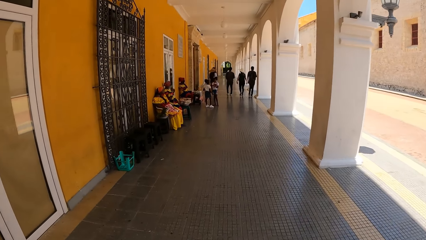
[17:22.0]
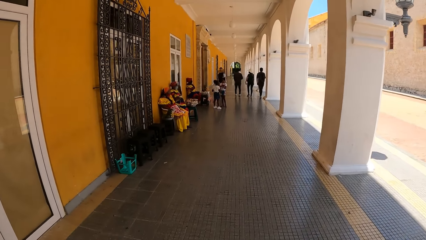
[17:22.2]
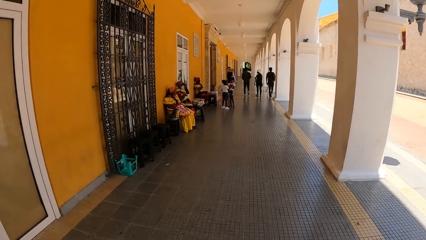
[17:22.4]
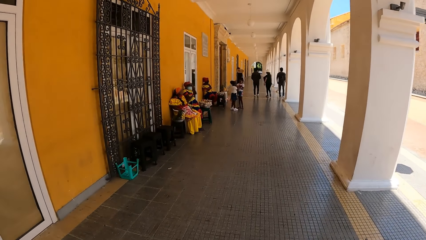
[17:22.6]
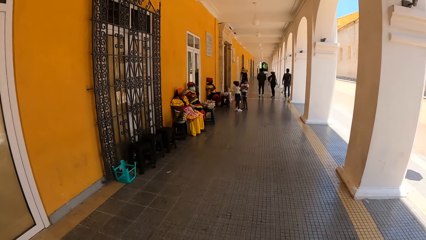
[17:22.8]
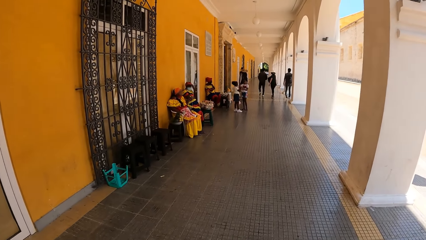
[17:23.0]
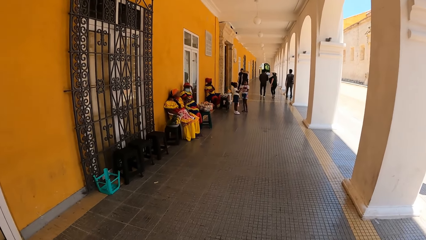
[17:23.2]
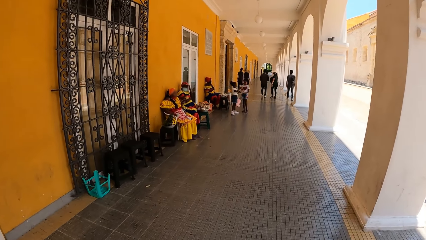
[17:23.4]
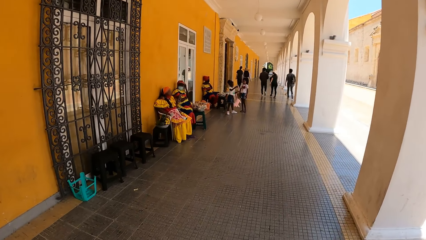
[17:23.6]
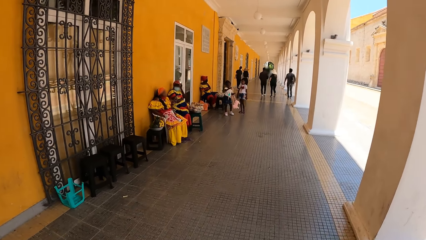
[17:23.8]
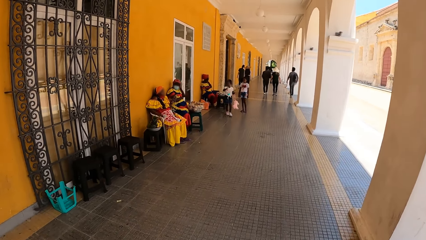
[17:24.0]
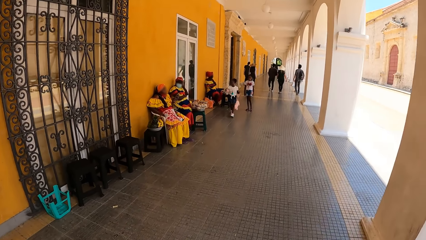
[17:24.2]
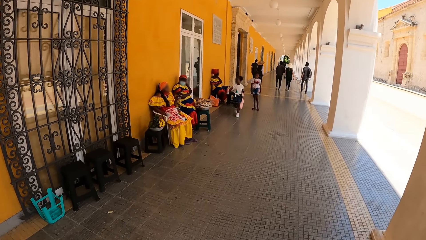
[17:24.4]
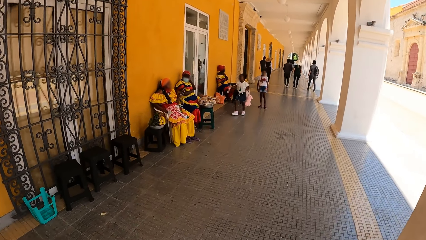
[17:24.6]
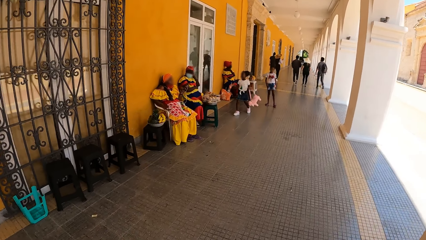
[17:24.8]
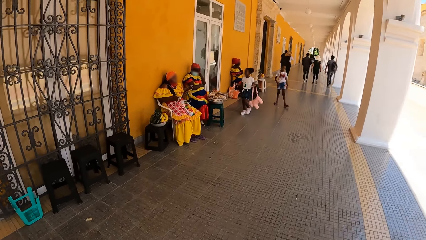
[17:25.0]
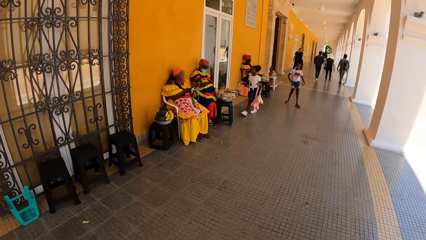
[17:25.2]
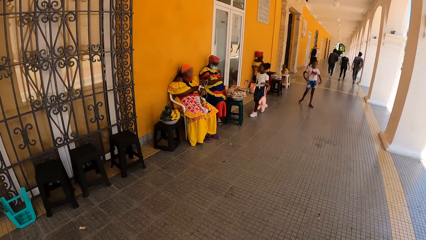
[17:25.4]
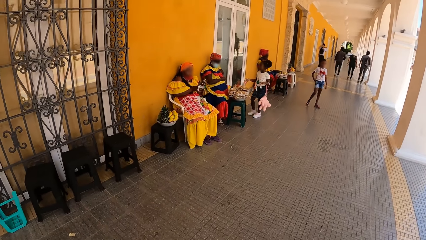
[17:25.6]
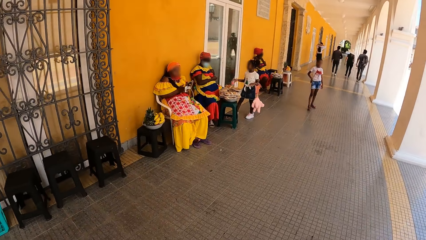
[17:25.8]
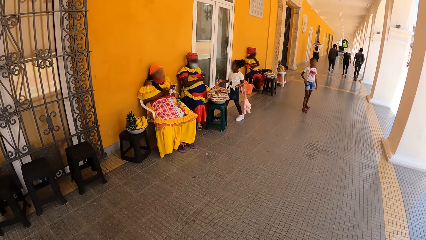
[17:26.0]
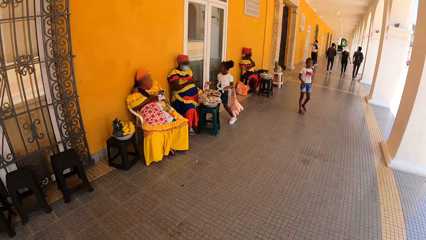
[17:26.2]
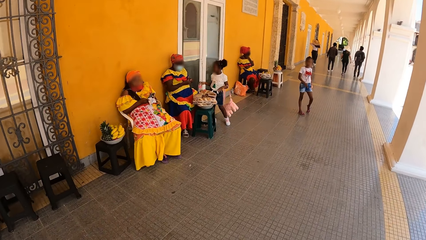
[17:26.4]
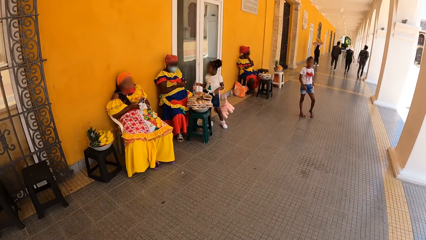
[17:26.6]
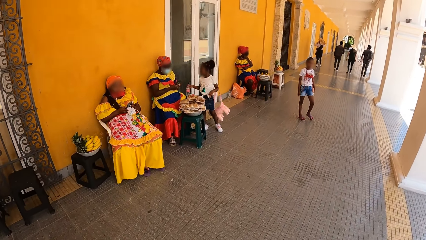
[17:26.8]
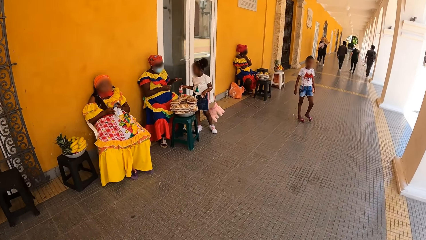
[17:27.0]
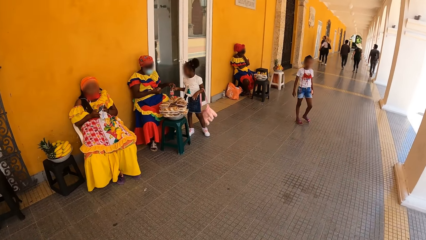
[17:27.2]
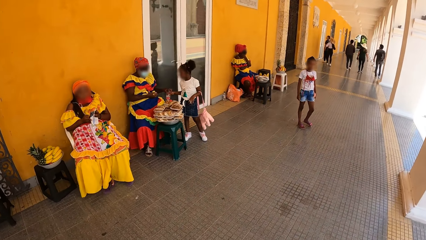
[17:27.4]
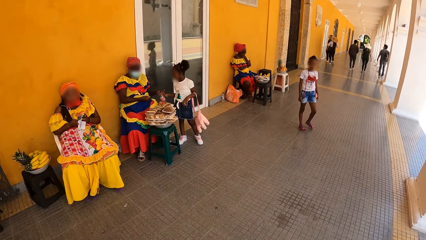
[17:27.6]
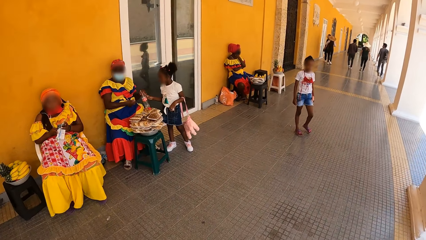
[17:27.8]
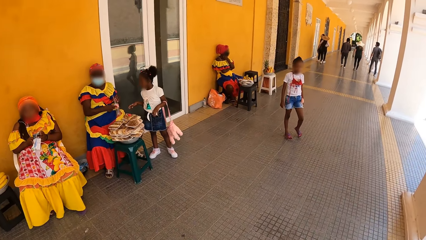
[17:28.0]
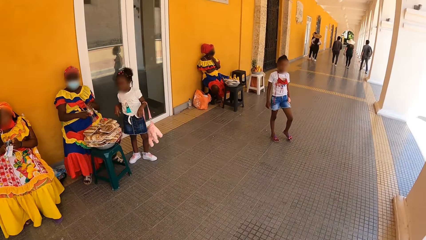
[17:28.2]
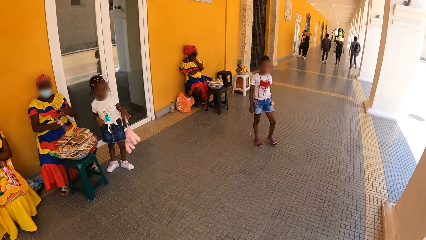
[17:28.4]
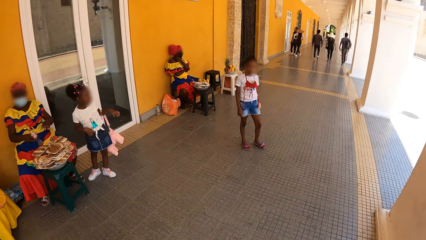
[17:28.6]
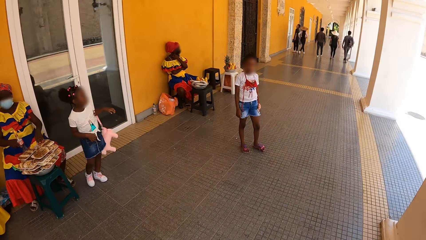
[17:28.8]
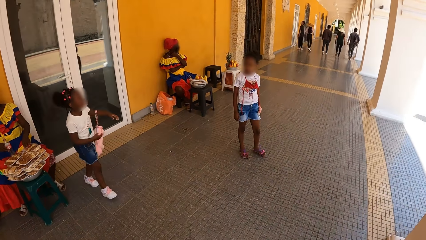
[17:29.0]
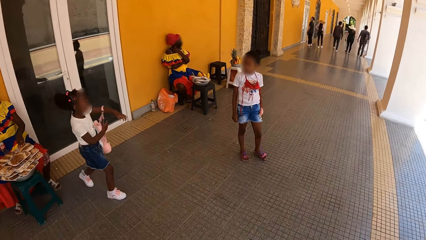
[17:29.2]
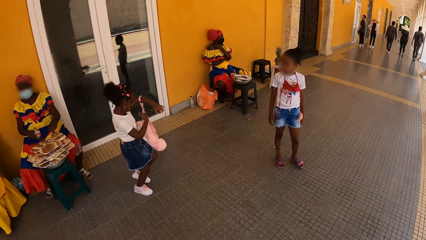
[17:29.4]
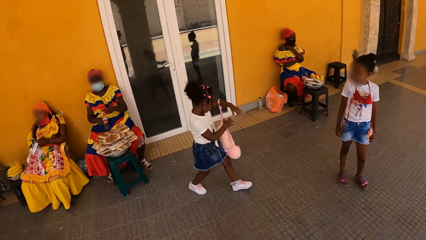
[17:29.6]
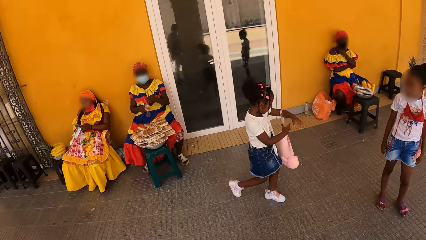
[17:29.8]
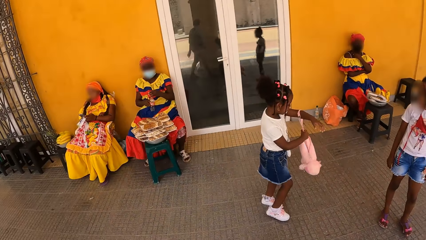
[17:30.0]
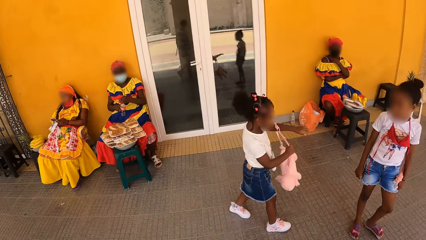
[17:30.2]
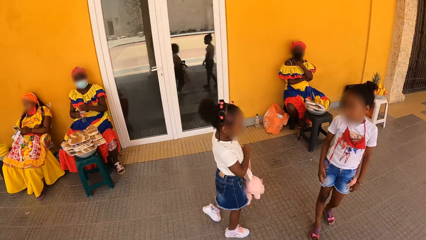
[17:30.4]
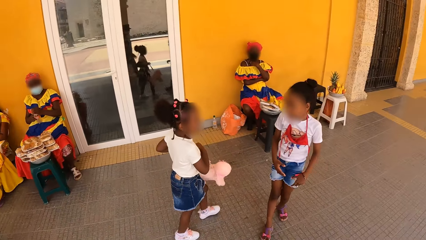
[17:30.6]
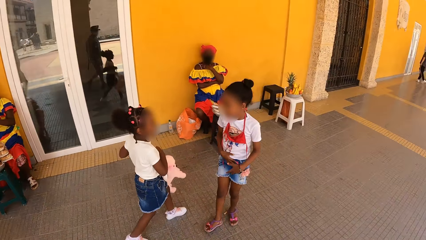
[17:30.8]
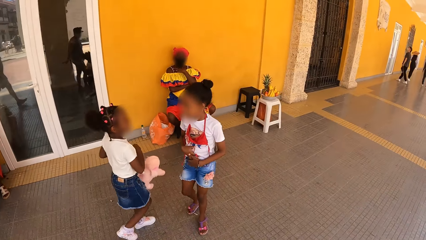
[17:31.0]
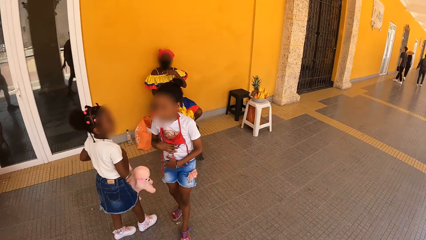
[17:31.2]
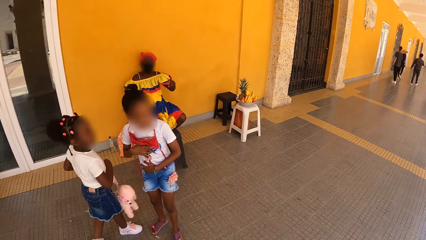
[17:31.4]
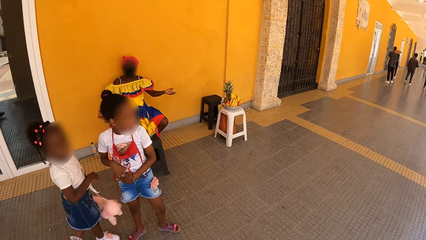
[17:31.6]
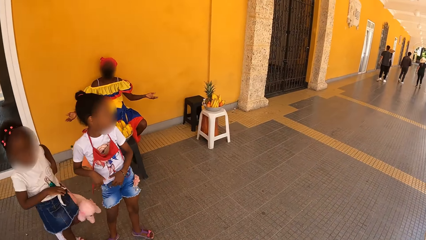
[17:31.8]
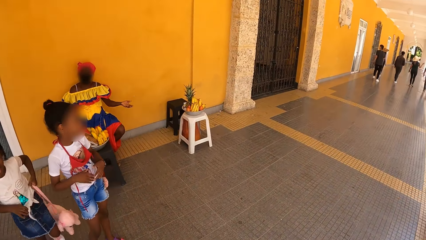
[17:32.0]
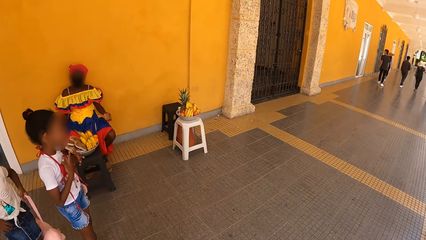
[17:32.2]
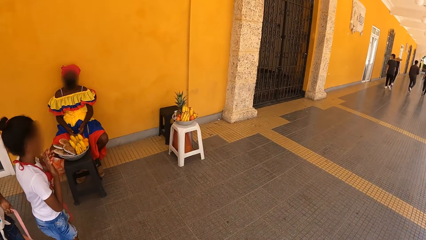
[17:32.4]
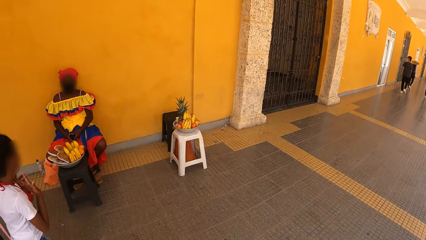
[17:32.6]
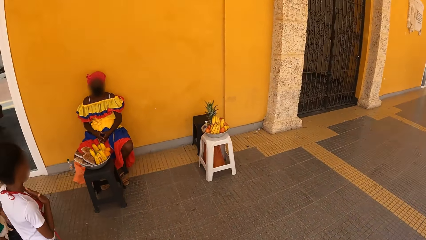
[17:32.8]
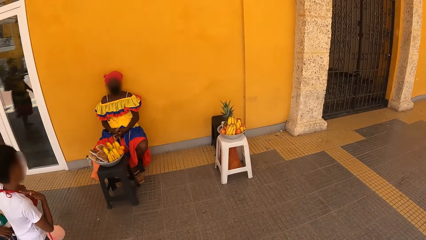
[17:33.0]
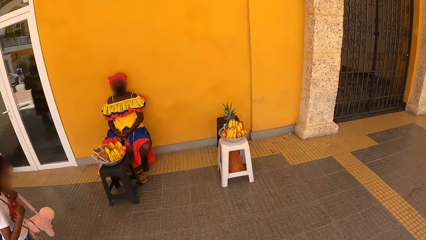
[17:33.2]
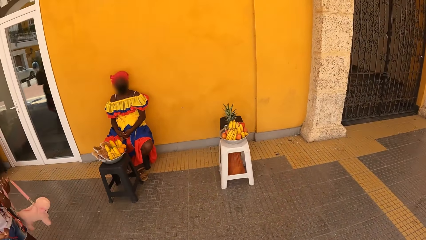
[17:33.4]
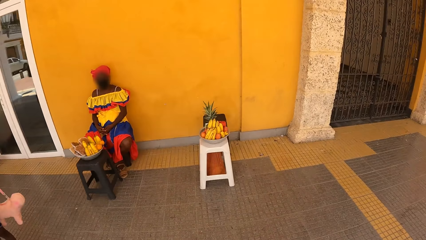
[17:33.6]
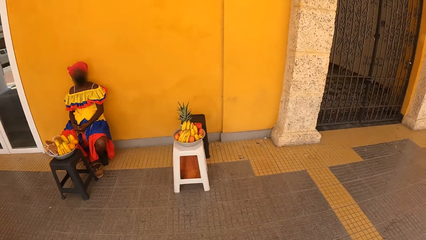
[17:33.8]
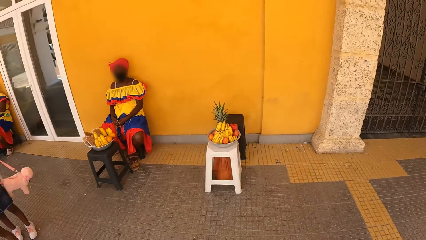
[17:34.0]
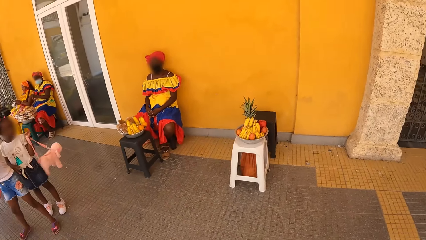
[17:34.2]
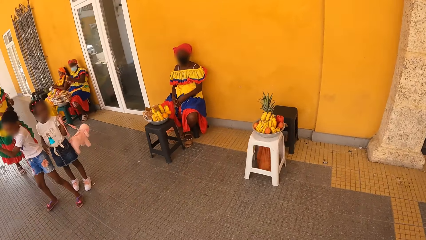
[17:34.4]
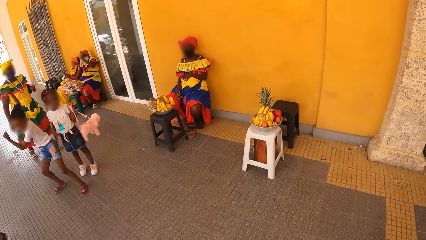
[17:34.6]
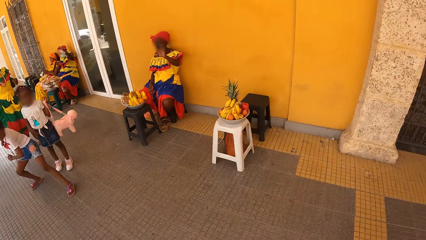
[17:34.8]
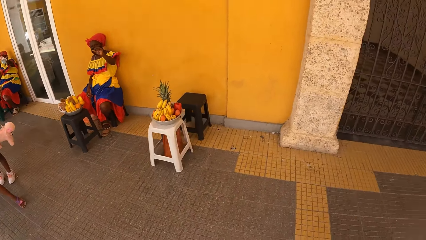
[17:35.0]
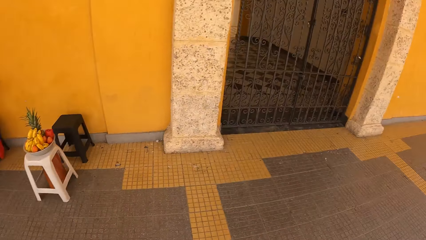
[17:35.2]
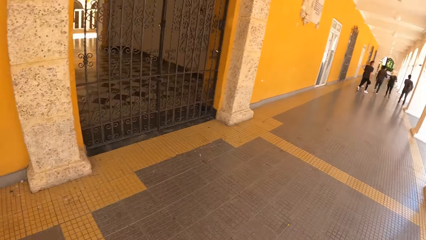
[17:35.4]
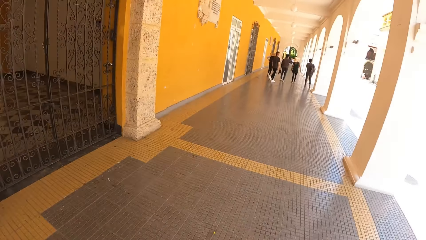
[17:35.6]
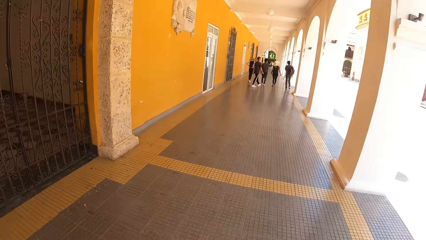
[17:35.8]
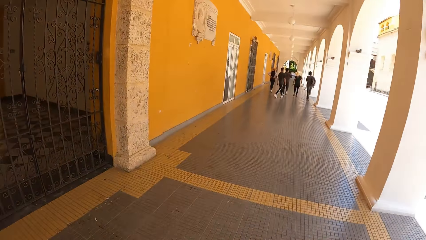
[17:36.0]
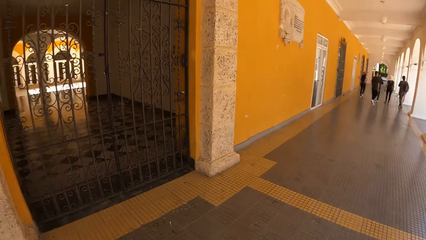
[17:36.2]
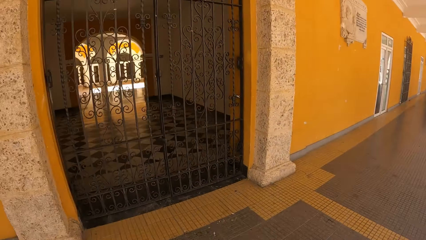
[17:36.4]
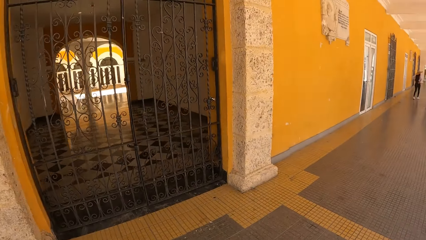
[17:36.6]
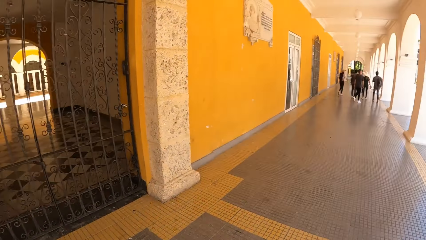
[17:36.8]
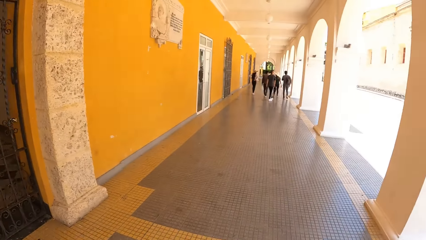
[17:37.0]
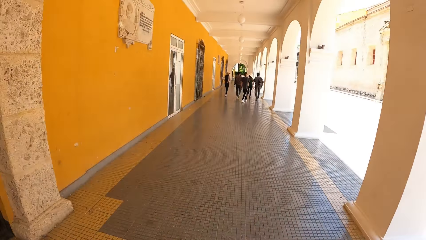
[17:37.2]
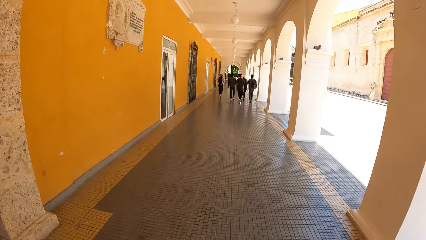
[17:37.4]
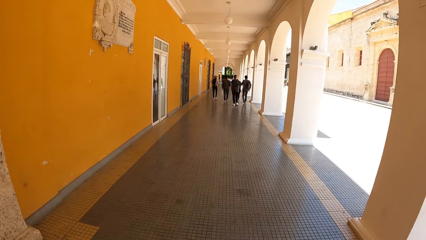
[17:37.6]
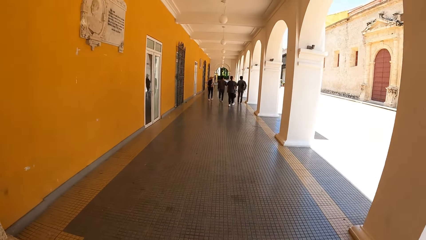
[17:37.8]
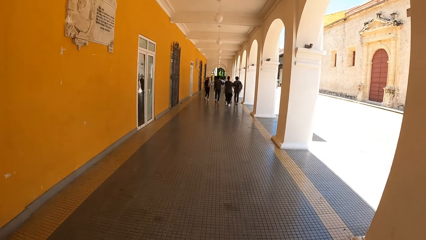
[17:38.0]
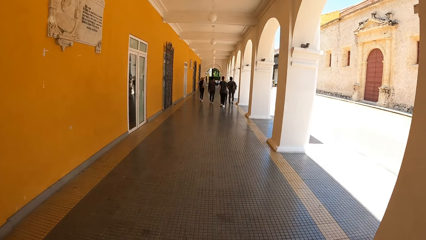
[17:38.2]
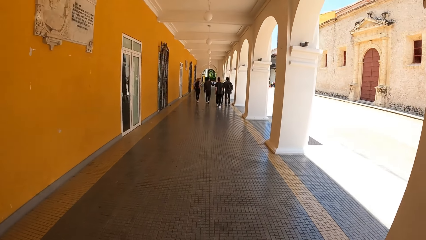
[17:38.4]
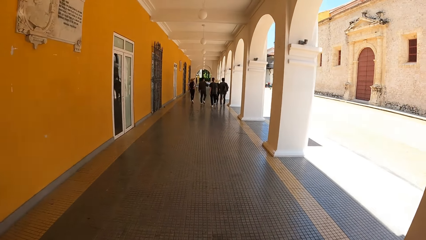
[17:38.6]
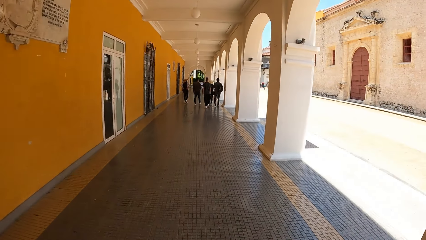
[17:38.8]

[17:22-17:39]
The camera wearer walks.
